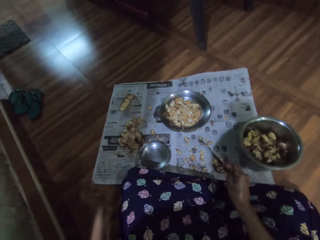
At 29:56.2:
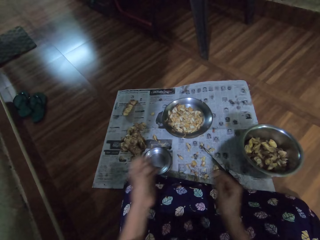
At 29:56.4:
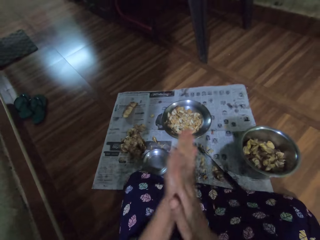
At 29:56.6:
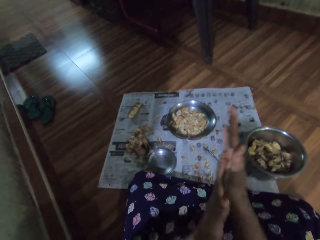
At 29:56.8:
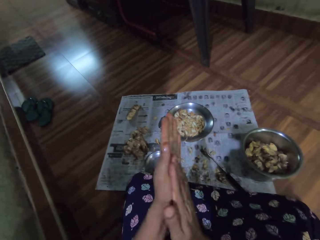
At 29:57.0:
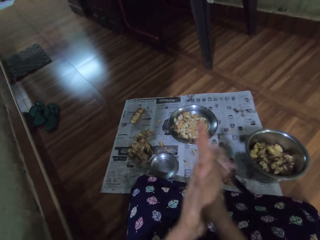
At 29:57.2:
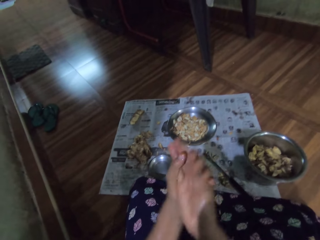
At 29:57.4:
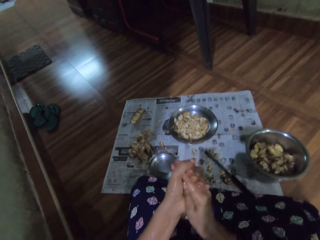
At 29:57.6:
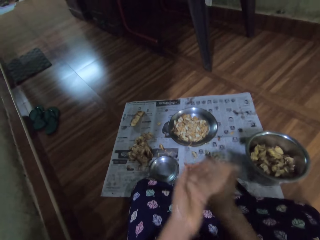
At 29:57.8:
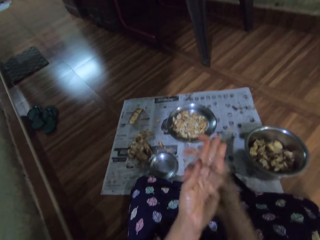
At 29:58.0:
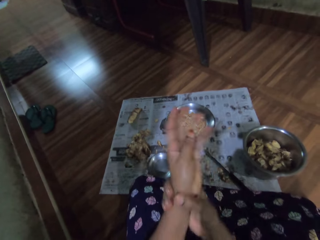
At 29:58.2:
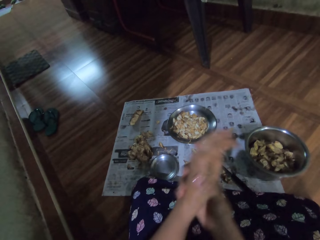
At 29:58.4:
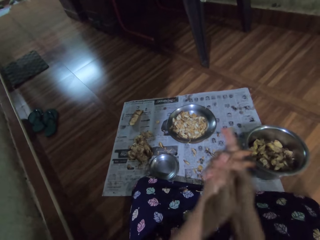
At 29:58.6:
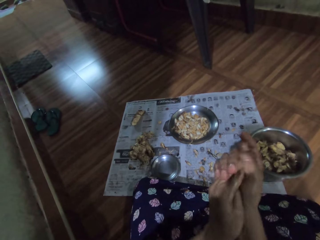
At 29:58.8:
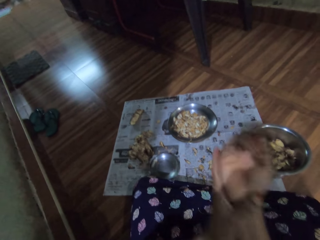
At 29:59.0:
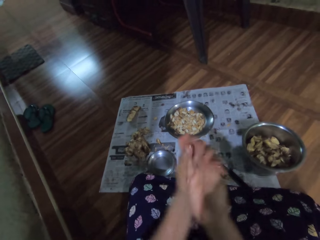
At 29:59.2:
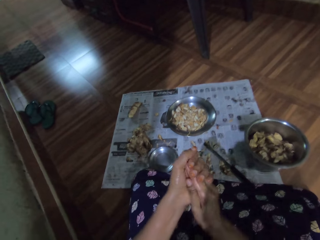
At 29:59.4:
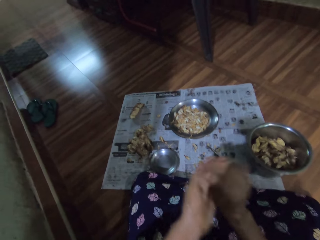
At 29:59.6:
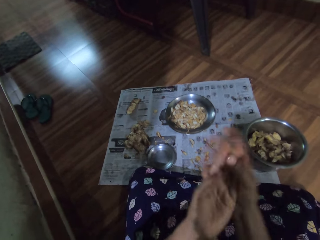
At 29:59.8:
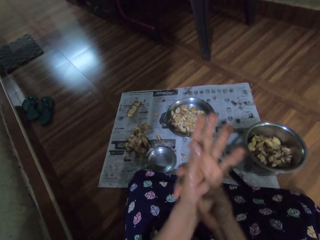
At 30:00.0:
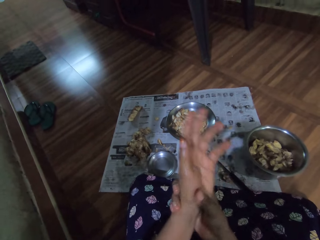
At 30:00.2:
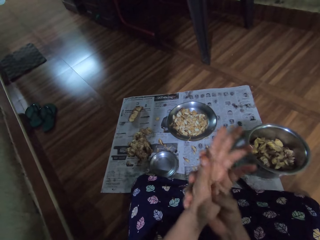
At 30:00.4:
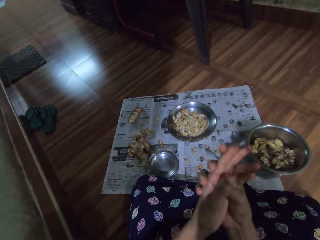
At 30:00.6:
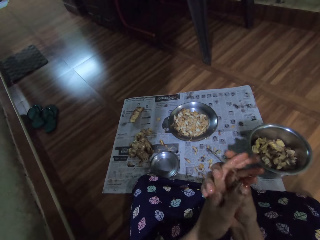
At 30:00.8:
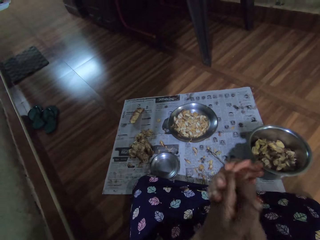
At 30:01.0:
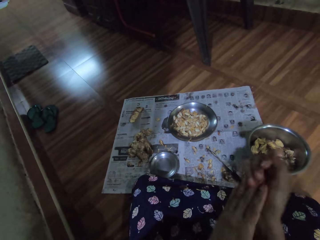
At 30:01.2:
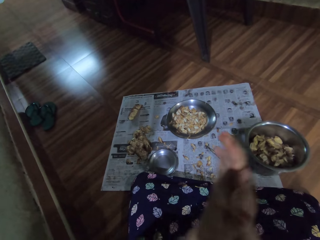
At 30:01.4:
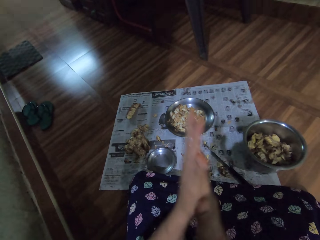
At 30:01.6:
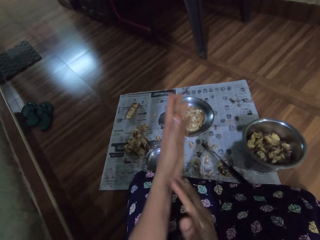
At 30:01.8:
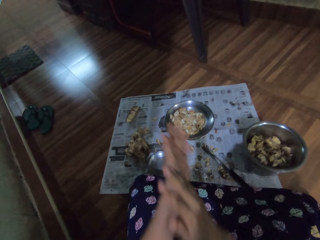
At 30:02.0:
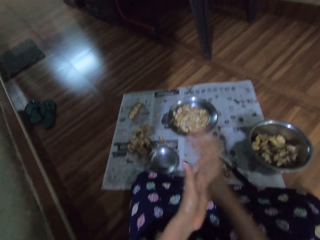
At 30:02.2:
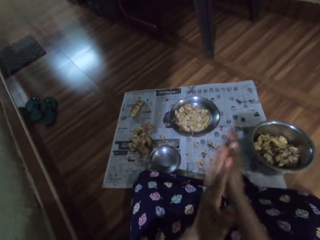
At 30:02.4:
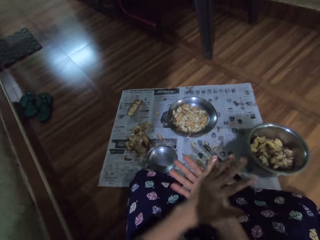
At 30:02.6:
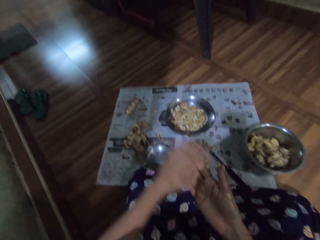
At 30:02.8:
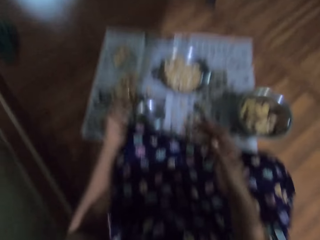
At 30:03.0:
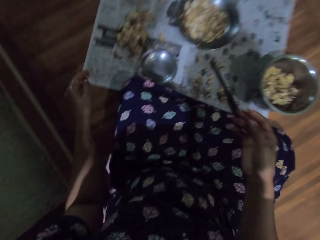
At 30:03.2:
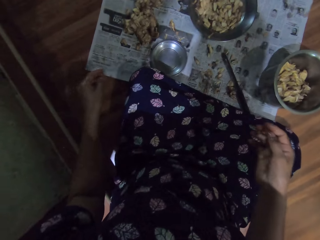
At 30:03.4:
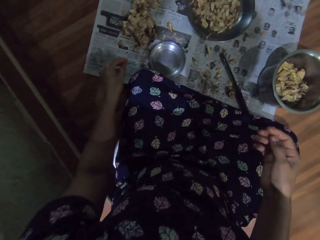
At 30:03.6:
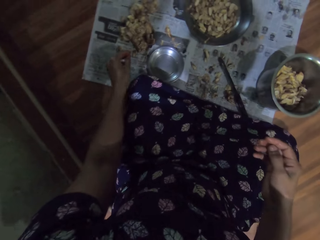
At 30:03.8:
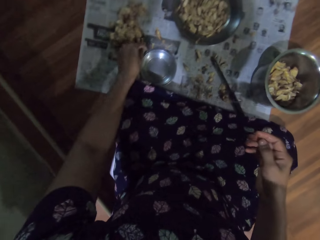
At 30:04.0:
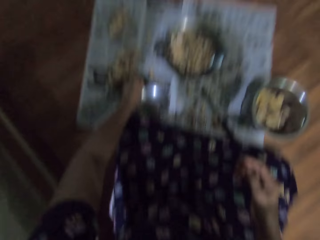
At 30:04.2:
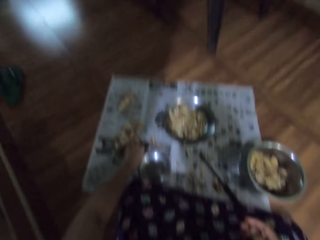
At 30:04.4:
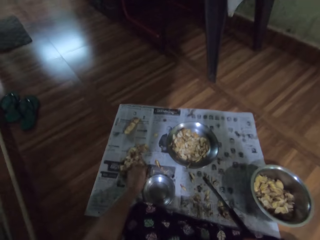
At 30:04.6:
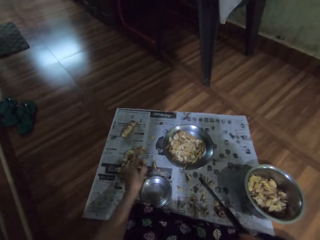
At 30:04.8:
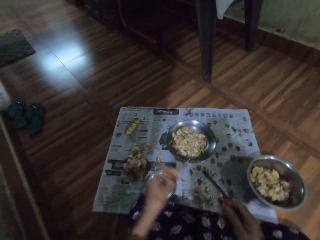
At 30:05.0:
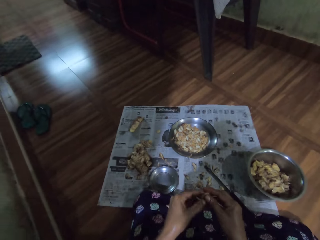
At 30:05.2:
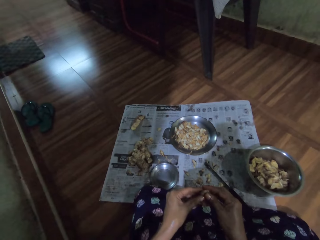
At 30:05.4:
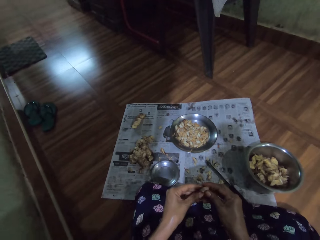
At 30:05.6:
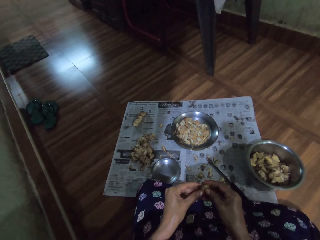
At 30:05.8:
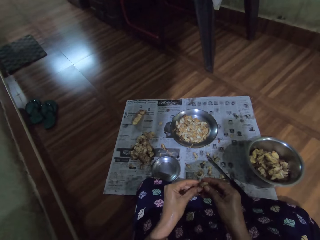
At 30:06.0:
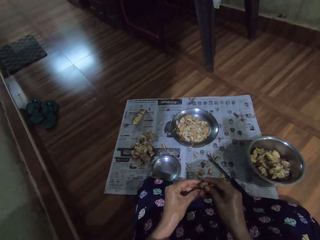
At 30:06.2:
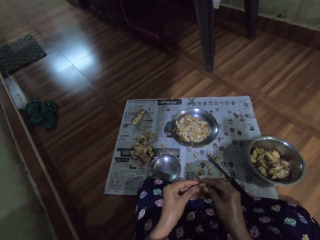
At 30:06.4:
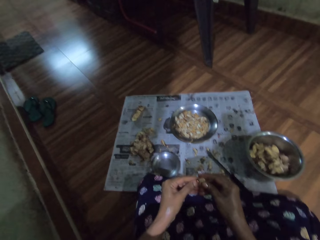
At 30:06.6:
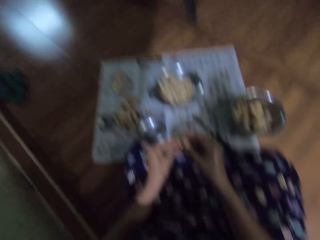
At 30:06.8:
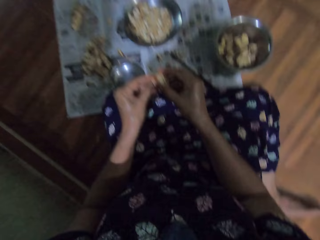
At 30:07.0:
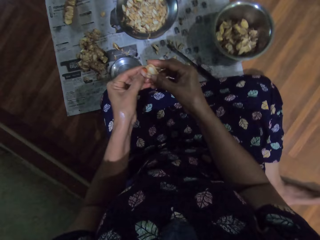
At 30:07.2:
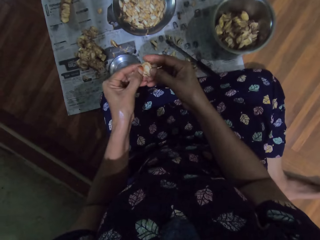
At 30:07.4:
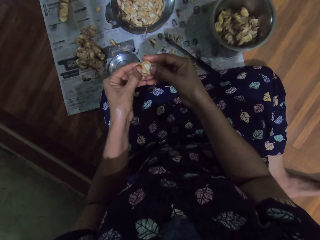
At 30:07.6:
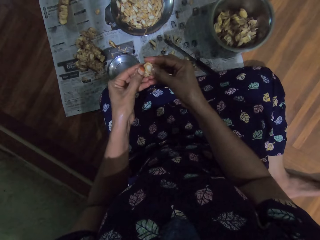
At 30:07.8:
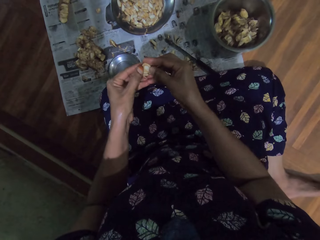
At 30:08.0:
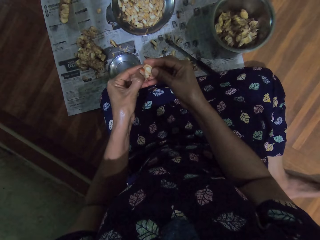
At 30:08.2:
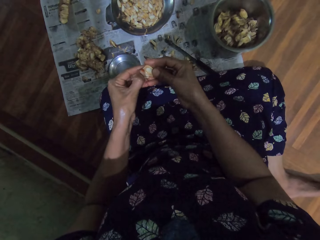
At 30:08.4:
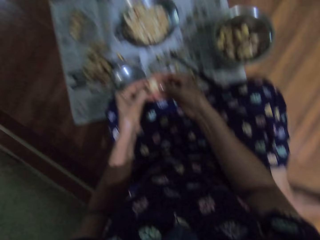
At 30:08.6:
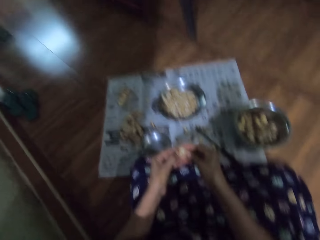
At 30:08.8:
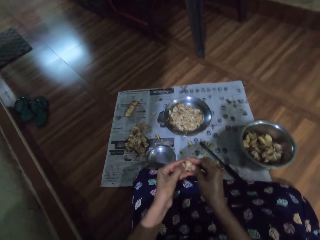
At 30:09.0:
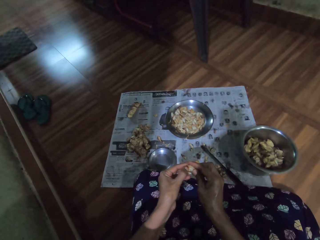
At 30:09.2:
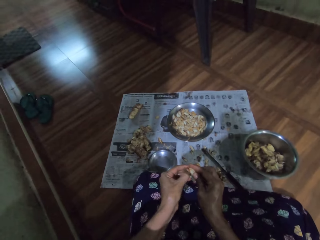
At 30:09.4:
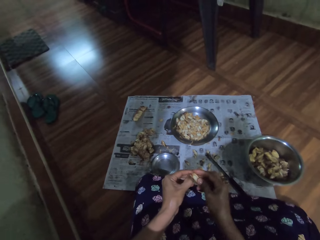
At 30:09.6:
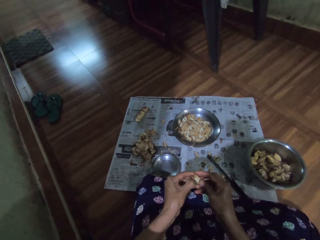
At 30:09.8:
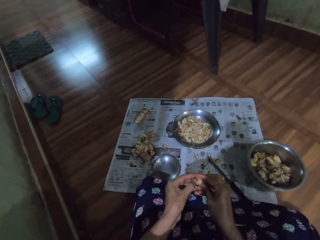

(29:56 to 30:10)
The camera wearer rubs her hands together. She picks garlic from the newspaper with her left hand. She peels skin off the garlic with her hands. She looks in a bowl.

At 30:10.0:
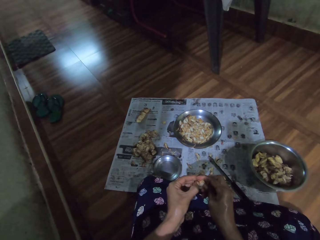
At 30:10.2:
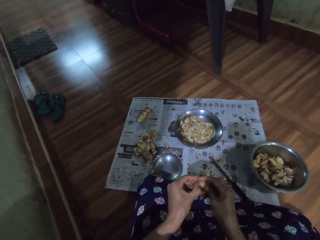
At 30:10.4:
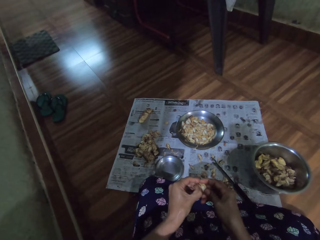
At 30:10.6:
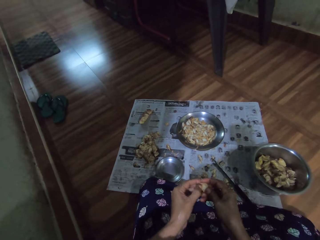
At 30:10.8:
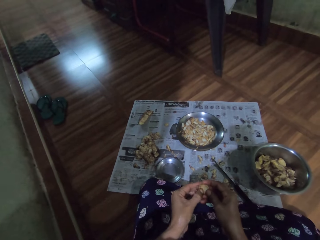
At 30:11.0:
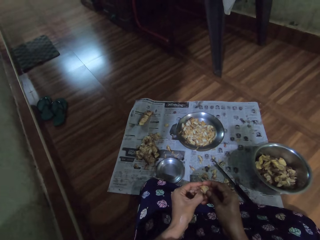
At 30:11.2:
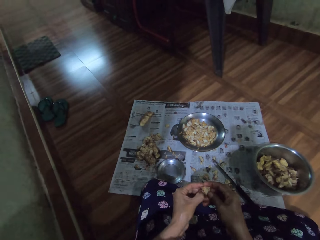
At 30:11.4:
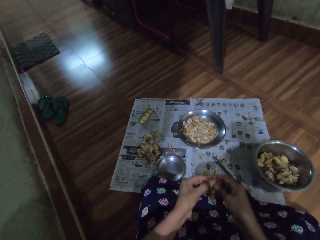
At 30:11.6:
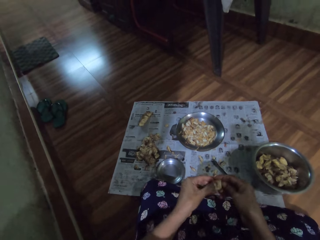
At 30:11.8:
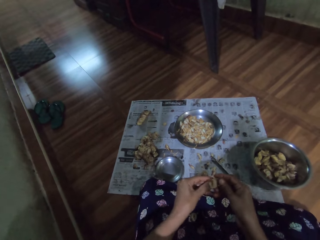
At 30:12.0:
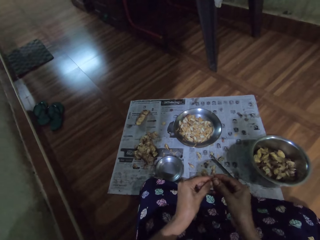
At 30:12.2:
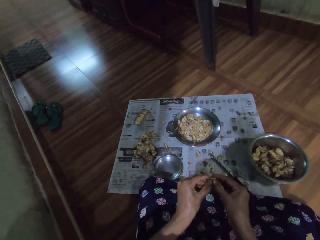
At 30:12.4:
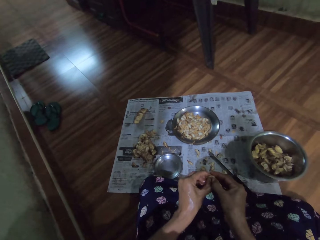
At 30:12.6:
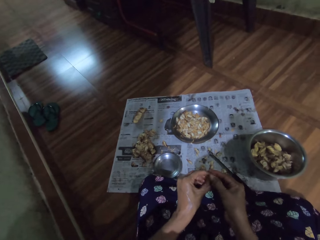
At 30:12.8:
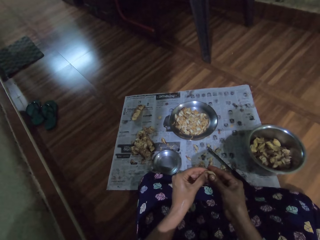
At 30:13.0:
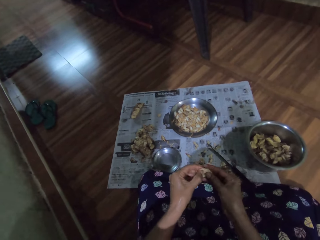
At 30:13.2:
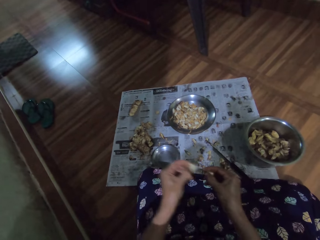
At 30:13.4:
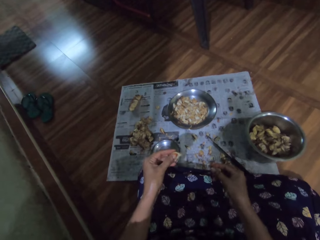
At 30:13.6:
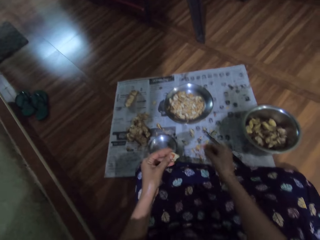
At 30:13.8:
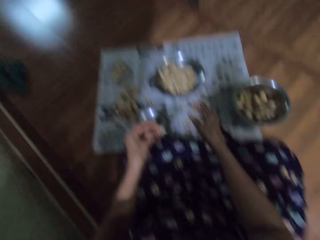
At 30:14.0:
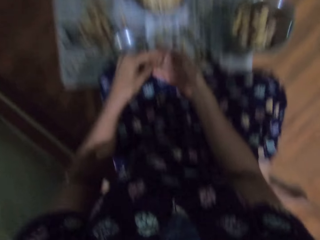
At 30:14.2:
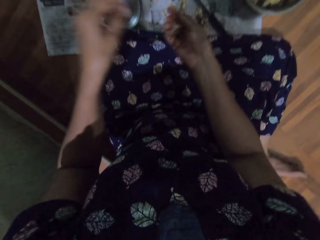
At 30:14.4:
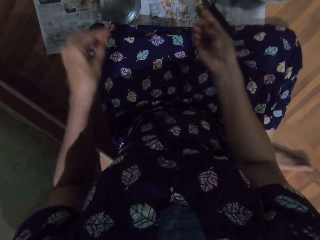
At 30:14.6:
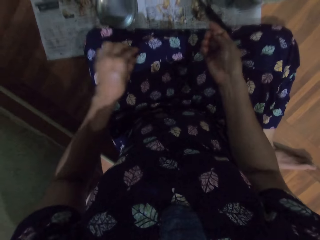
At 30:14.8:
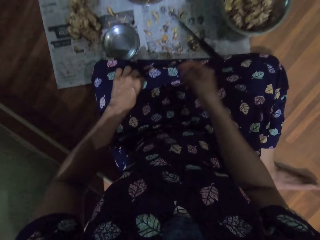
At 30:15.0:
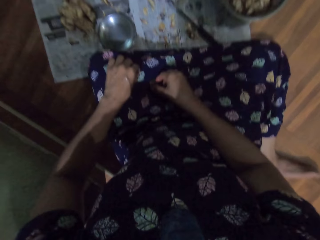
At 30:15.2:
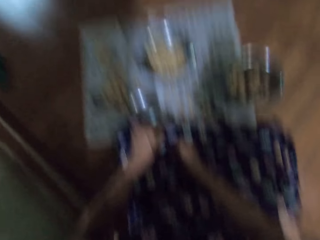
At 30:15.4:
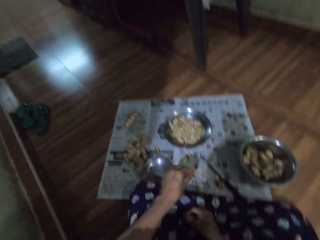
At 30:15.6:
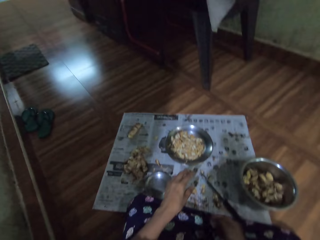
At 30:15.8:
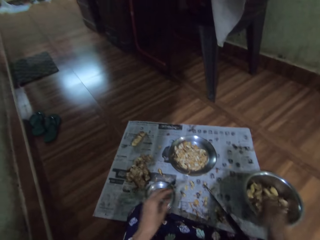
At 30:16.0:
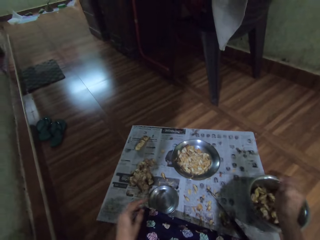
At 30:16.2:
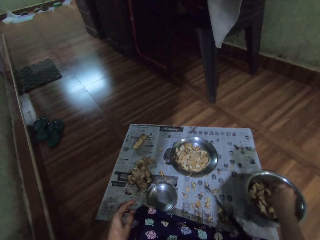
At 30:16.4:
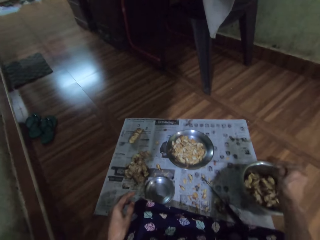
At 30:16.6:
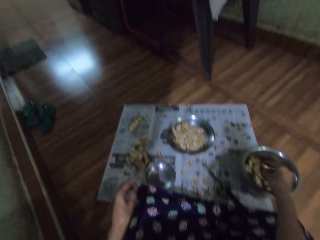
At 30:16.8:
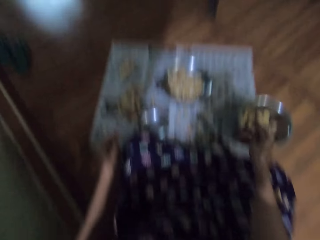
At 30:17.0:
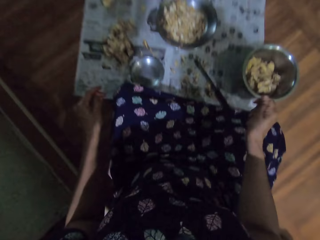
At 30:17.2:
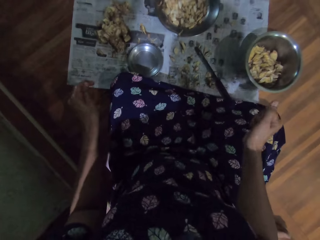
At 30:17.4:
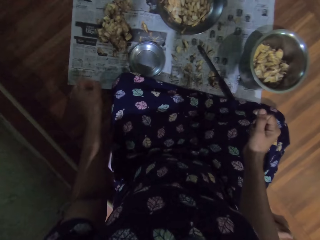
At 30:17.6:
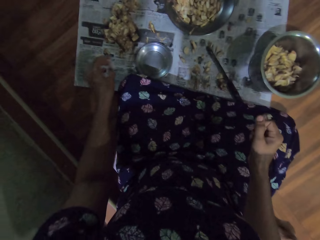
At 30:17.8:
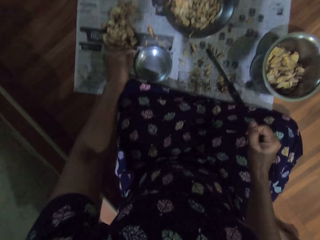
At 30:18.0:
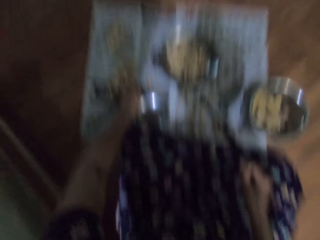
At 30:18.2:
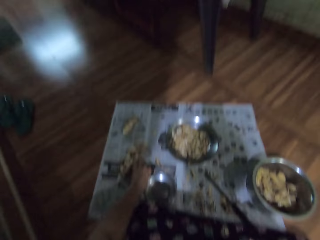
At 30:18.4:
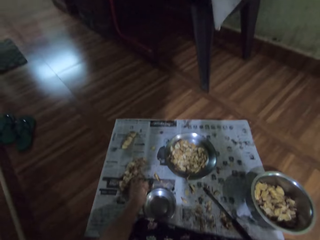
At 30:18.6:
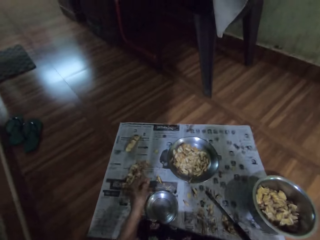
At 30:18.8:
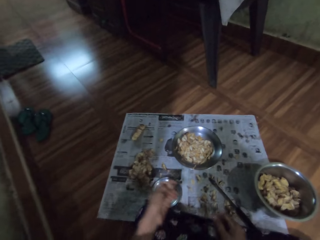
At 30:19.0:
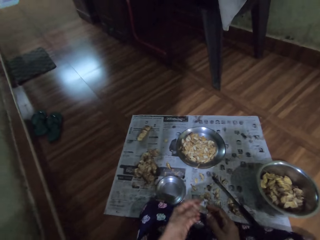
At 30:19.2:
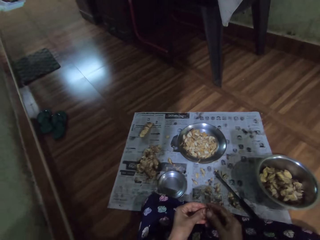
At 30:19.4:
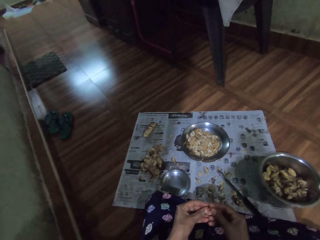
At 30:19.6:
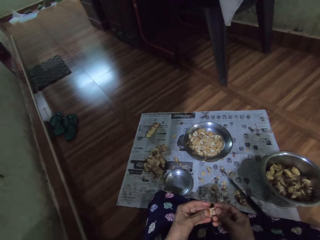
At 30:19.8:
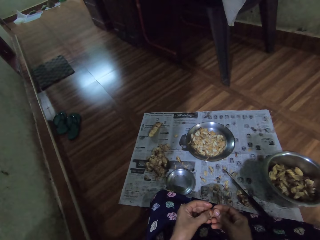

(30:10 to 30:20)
The camera wearer looks at an entrance. She drops the garlic skin in her right hand on the paper. She picks garlic skin from her cloth with her left hand, picks garlic from the cloth with her right hand. She drops the garlic skin in her left hand on the paper. She drops the garlic in her right hand in the bowl. She picks garlic from the newspaper with her left hand.
